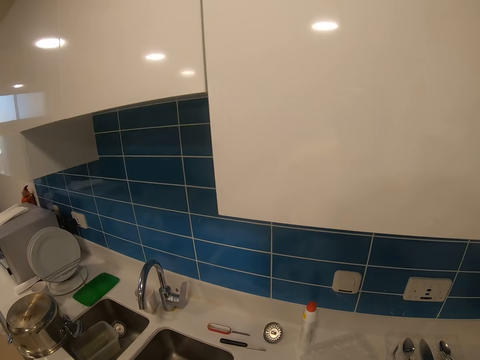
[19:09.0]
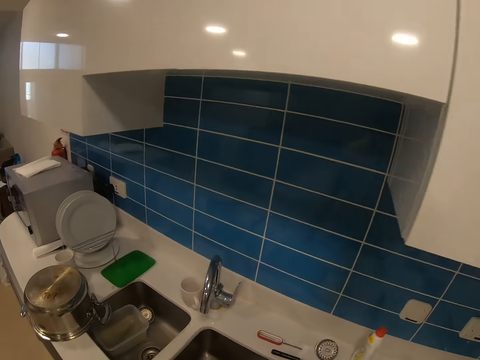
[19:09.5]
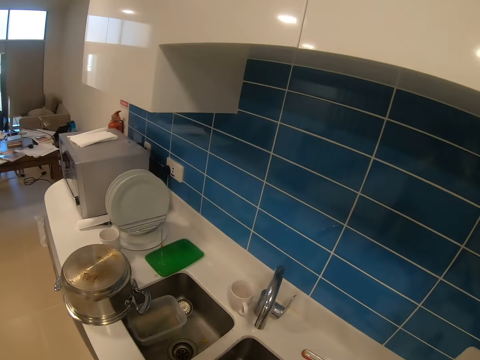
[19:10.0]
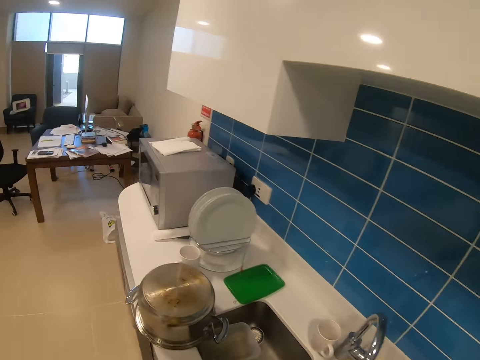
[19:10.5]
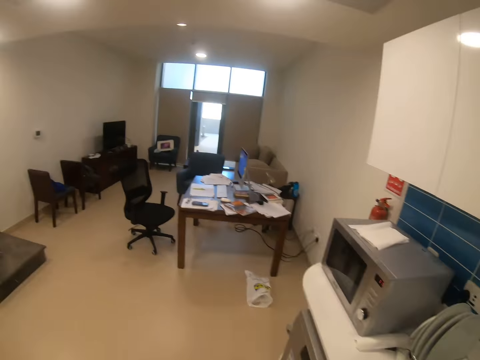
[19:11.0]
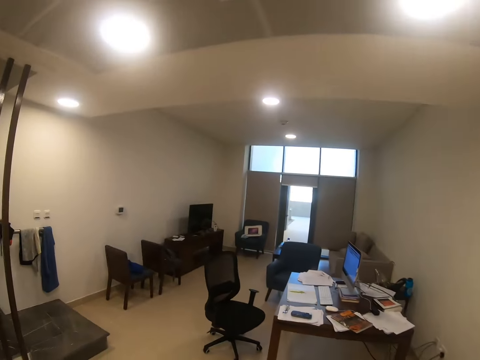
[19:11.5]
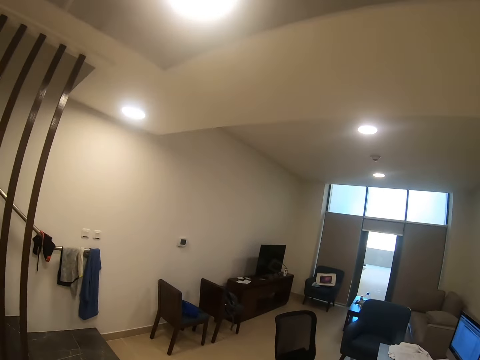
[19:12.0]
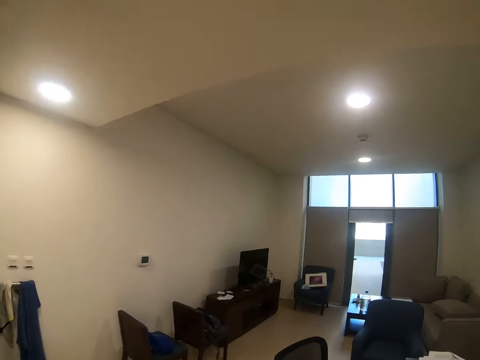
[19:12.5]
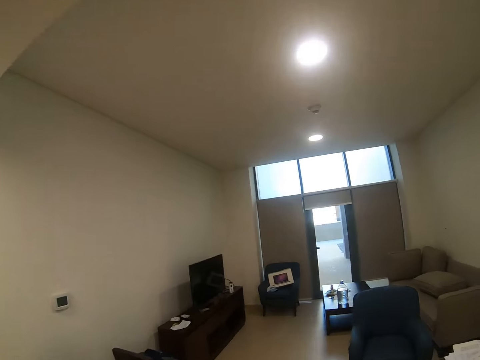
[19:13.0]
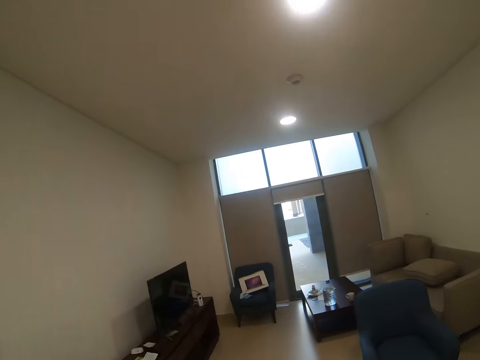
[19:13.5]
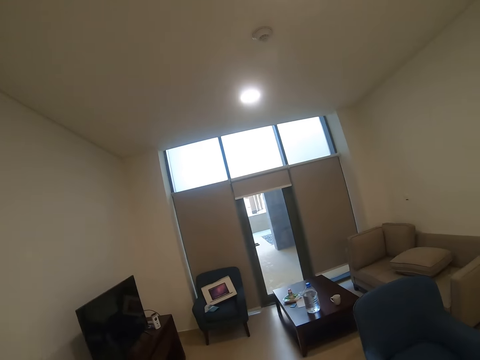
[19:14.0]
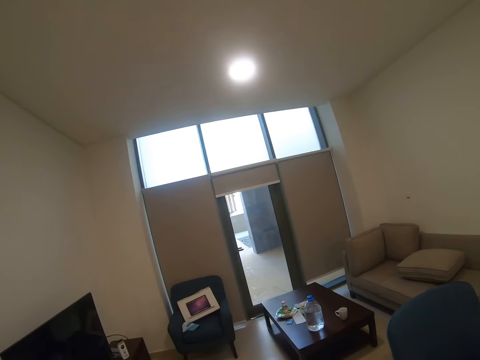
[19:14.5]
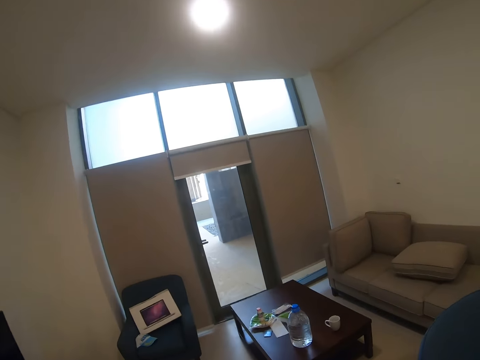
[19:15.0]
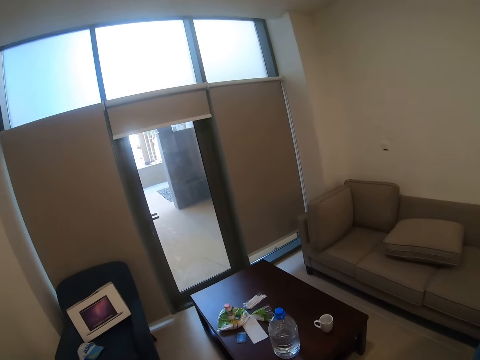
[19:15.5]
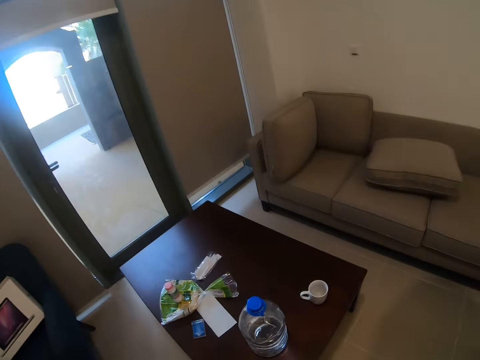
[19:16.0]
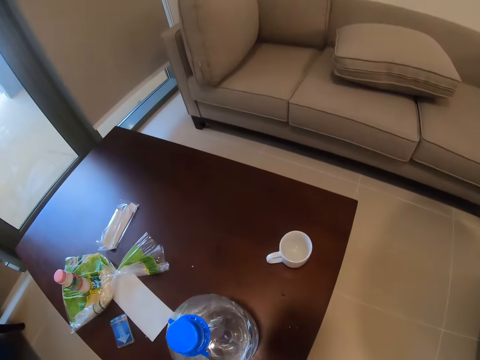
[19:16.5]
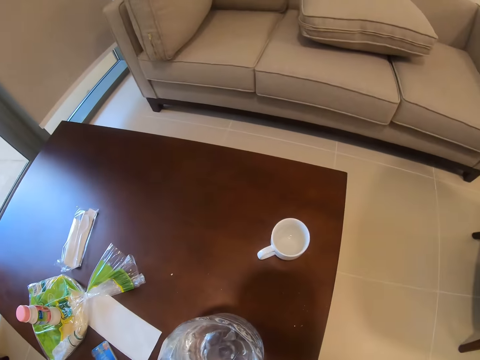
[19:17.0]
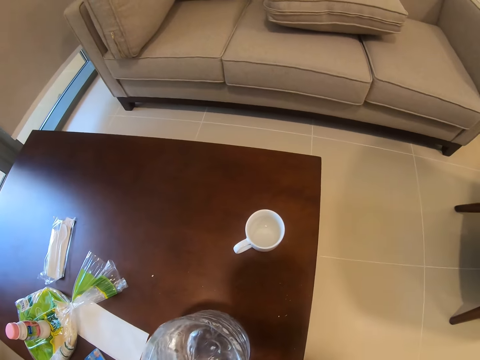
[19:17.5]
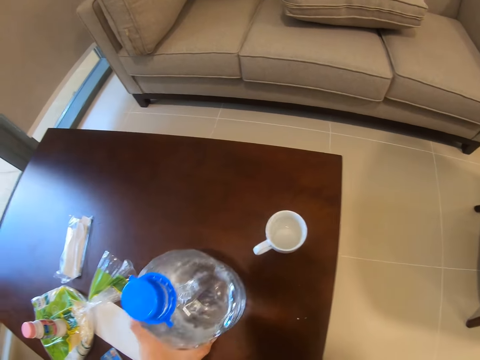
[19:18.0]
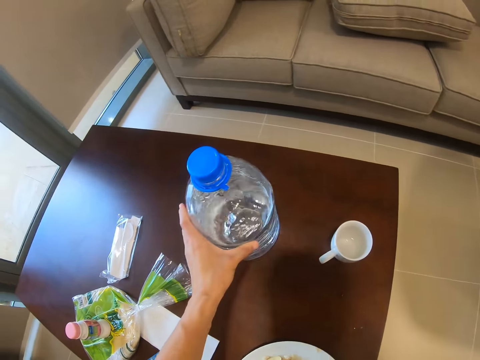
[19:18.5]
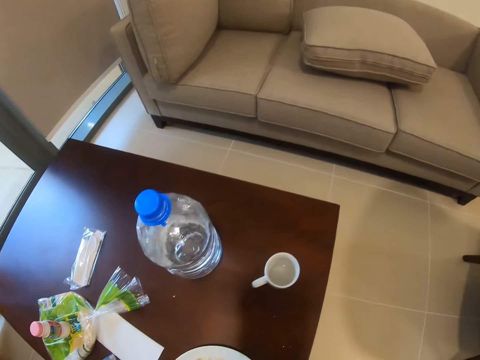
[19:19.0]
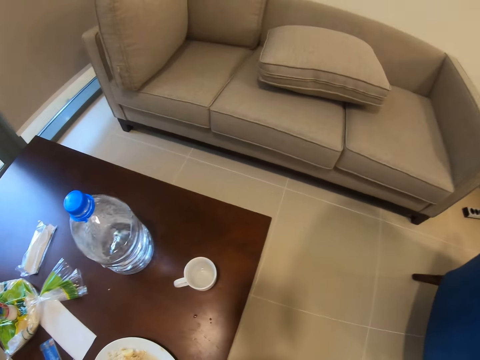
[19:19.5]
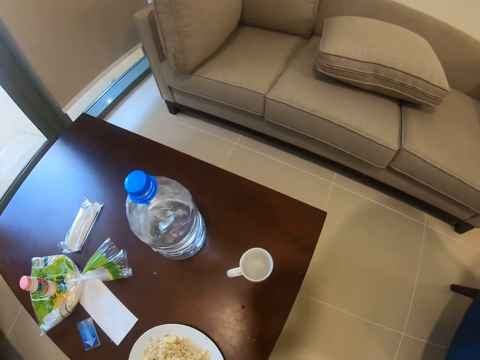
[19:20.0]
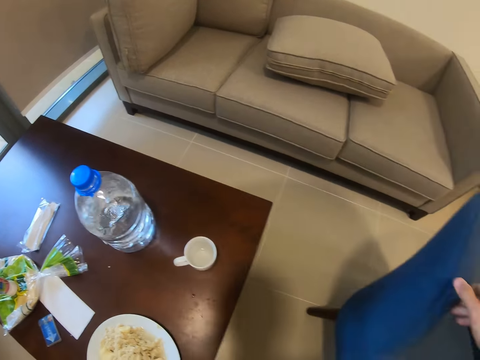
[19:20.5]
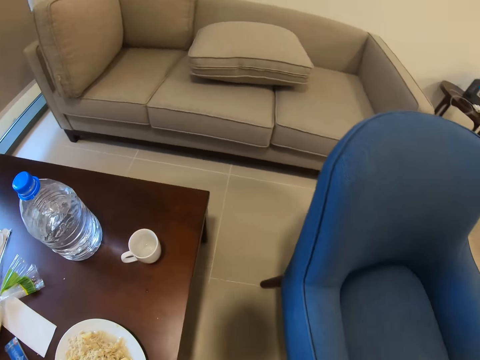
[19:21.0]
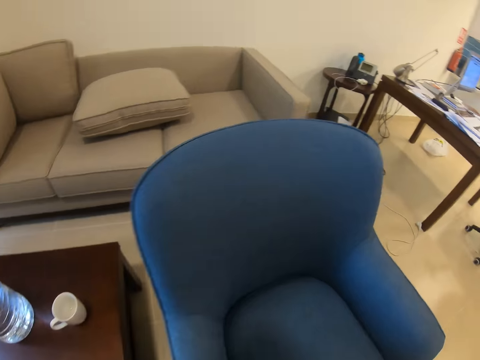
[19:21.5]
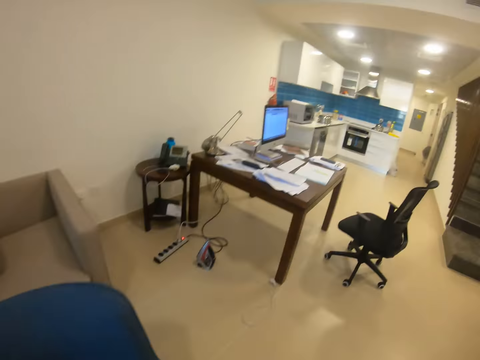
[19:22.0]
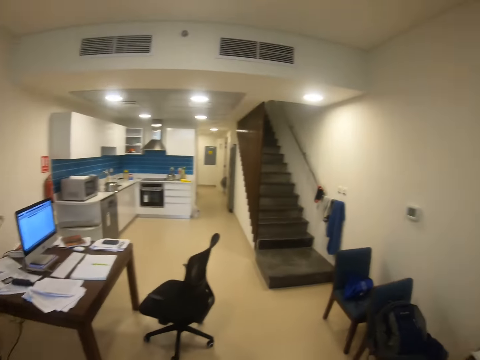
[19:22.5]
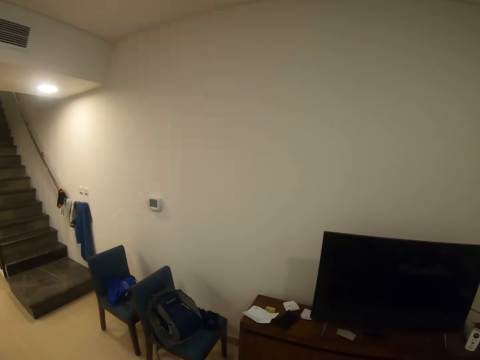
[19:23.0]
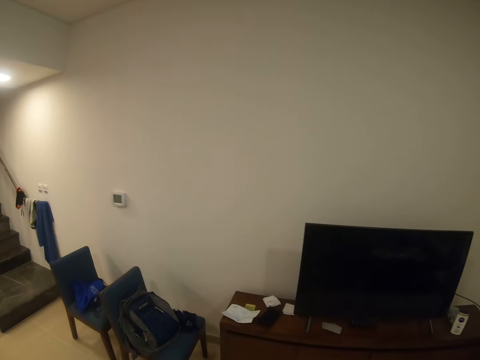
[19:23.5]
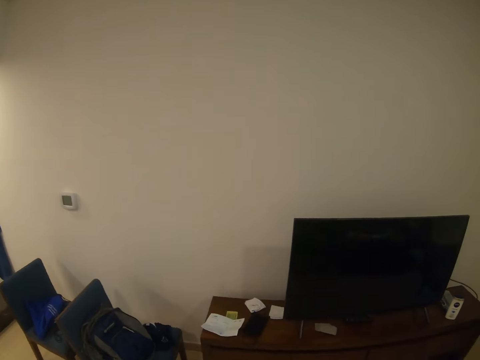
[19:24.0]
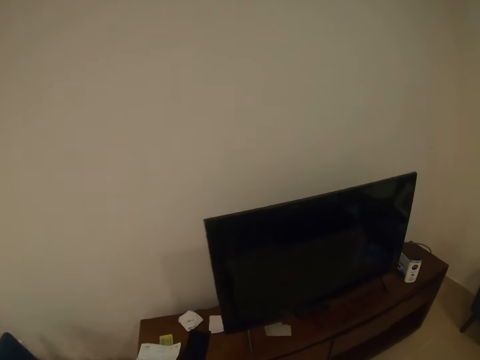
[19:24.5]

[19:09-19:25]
The camera wearer walks in the house. They move a water bottle on the table. They place food on the table. They pull a chair and push the chair or seat. They stare around.

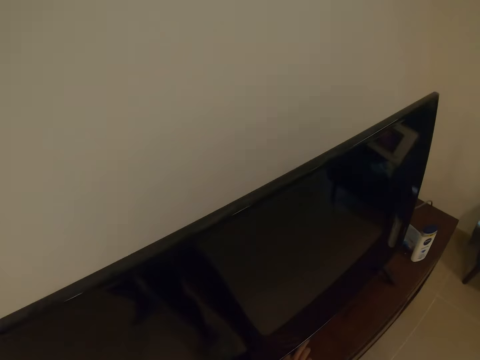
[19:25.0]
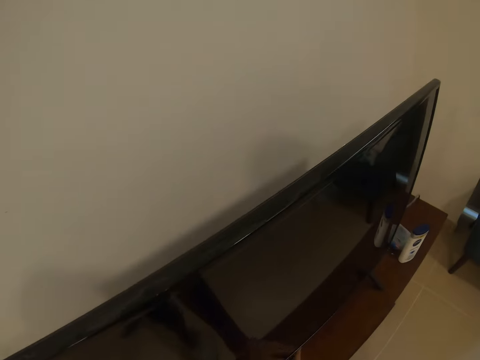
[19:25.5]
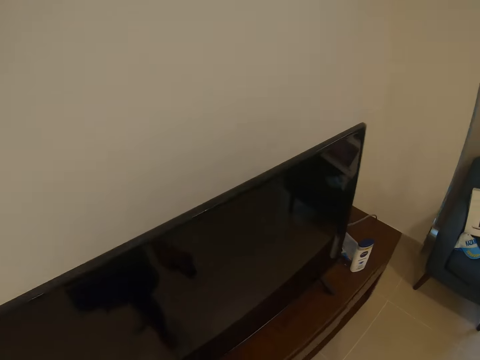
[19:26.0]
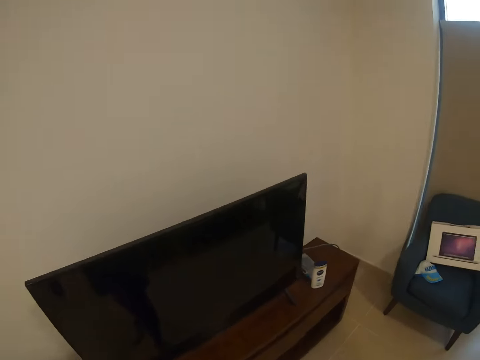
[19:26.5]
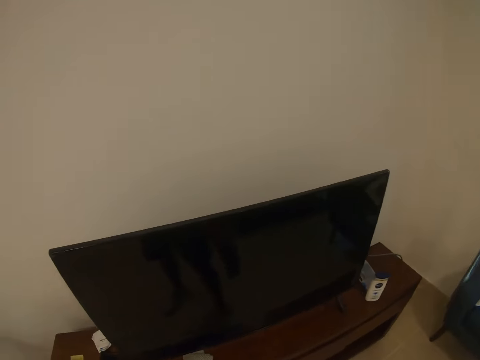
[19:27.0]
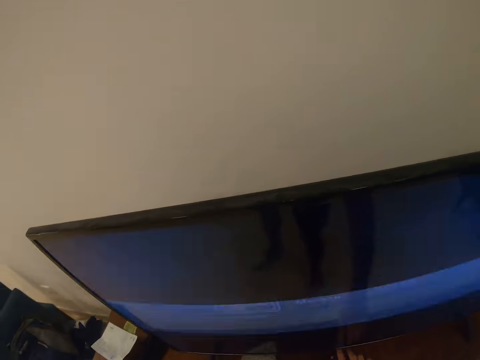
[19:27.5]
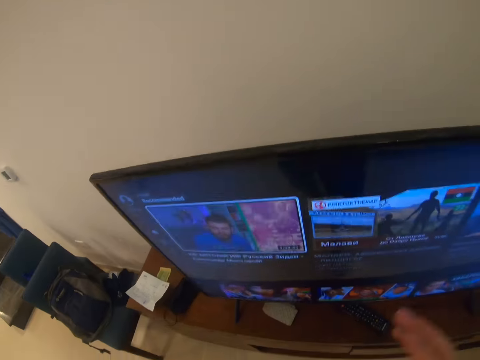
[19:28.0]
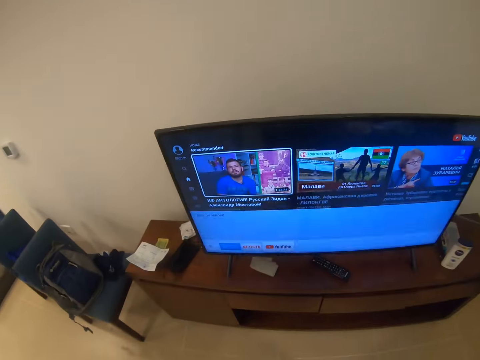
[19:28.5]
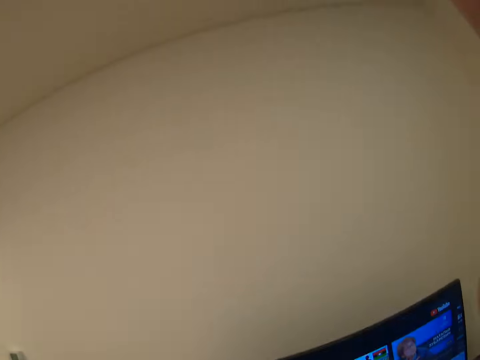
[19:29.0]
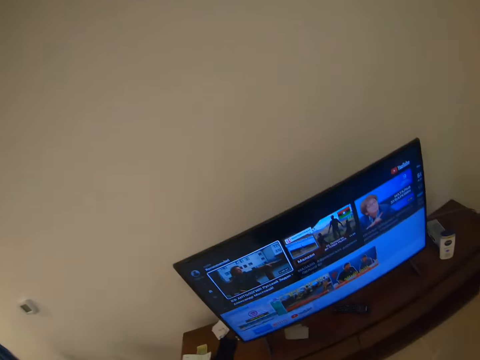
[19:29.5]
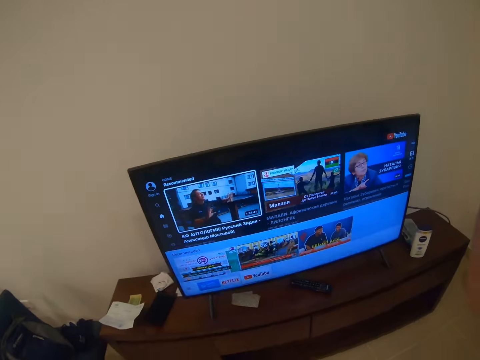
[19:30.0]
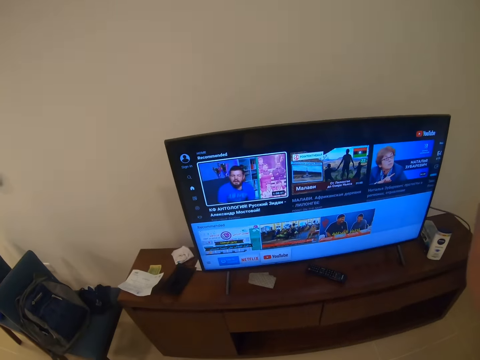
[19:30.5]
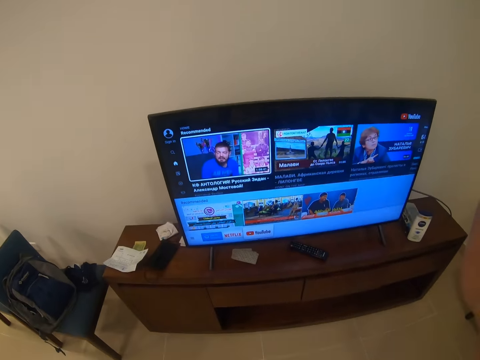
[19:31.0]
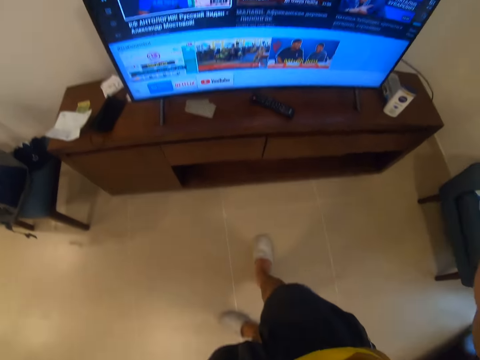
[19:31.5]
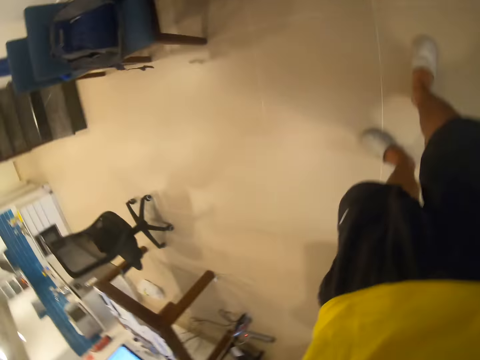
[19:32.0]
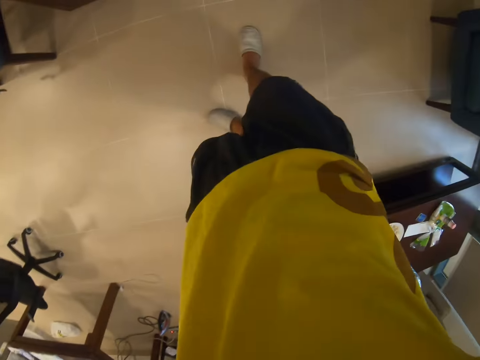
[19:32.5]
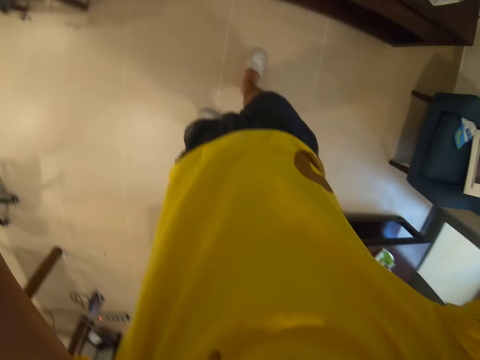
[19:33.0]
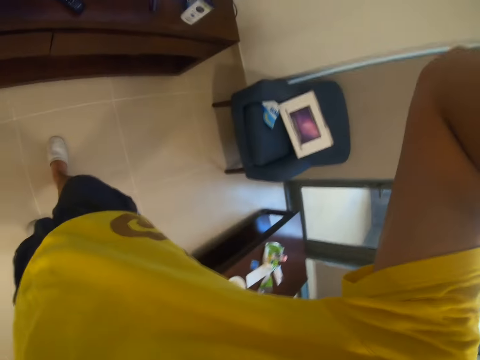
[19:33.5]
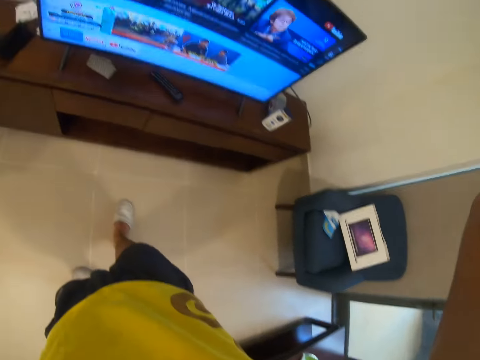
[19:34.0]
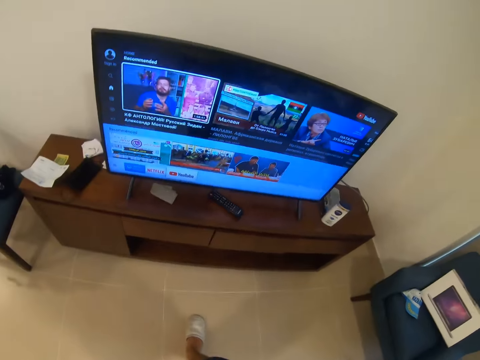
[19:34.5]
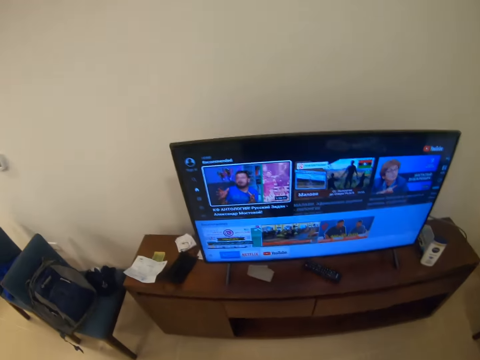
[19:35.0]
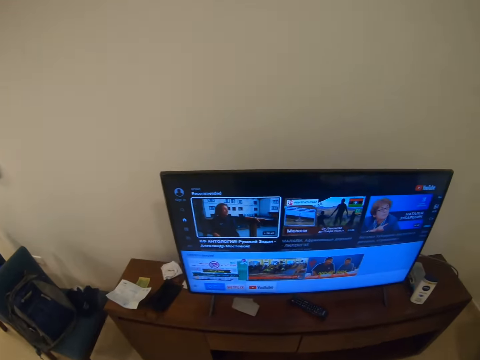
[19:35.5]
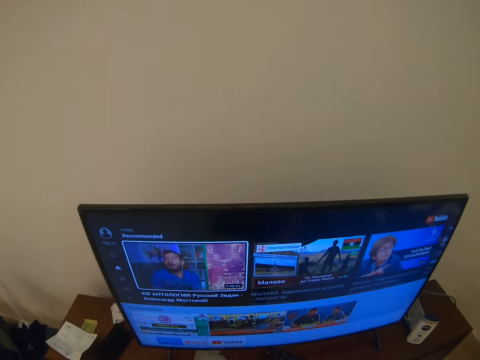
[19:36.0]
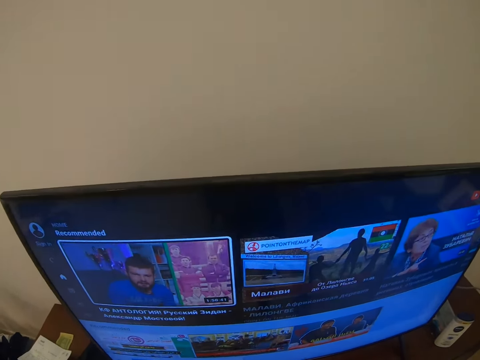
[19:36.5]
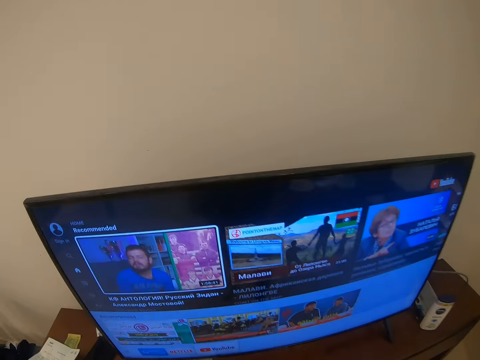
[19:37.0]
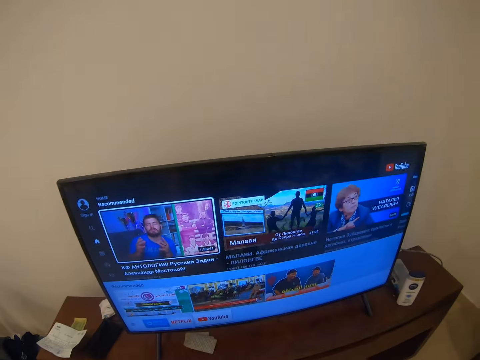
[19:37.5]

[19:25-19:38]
The camera wearer turns on a television. He stares at the television. He aligns a camera with his hands. He stands in front of the television. He stares at the television. He picks up a remote control.
